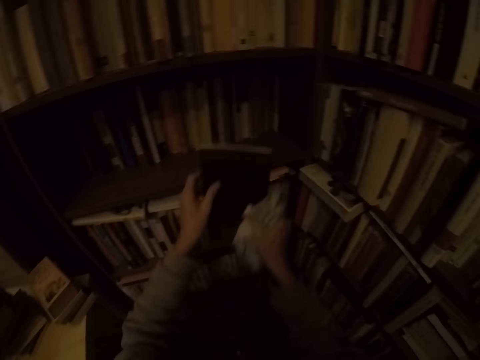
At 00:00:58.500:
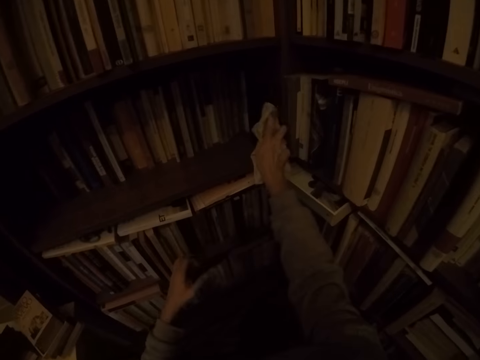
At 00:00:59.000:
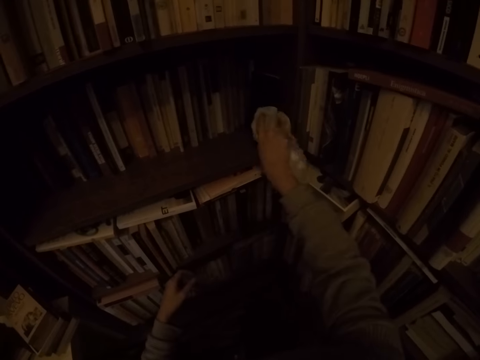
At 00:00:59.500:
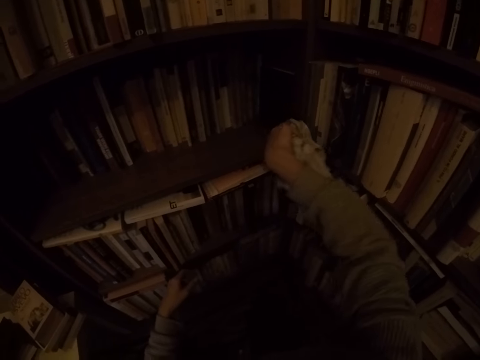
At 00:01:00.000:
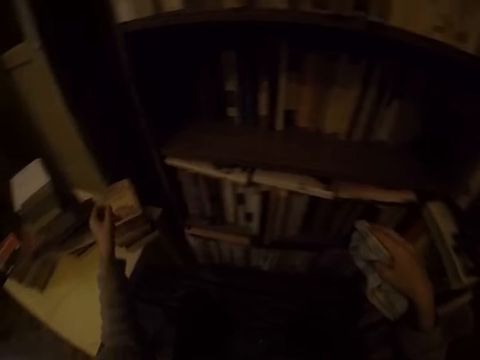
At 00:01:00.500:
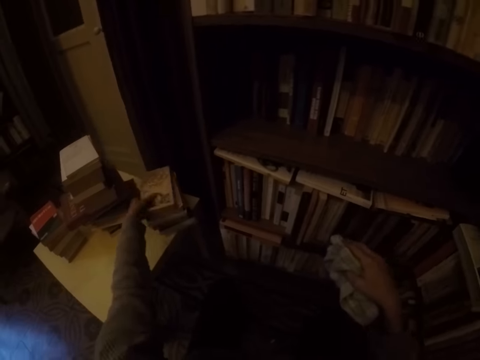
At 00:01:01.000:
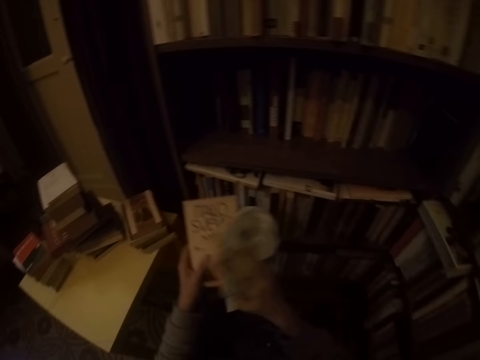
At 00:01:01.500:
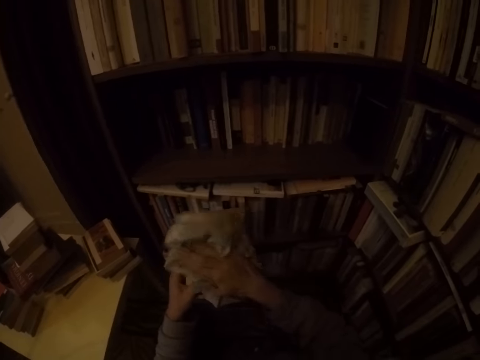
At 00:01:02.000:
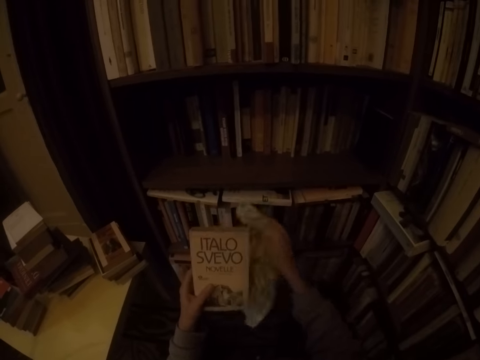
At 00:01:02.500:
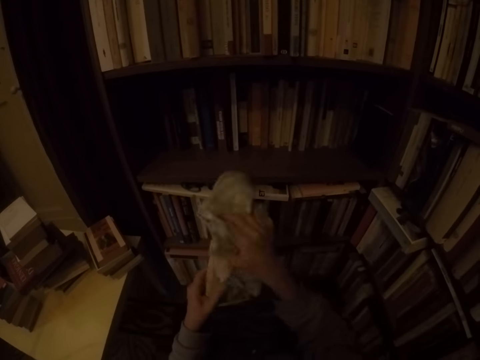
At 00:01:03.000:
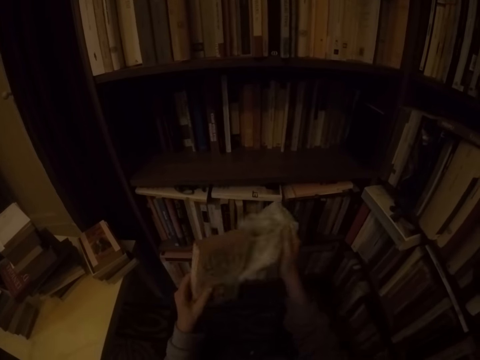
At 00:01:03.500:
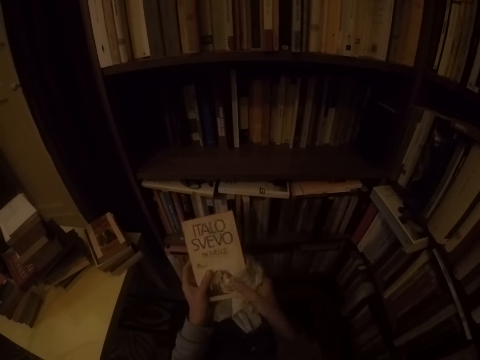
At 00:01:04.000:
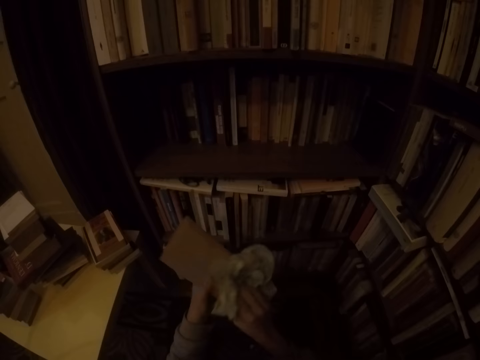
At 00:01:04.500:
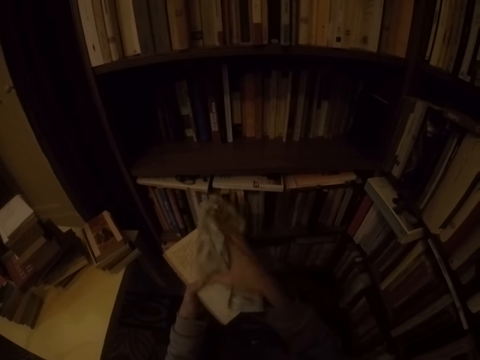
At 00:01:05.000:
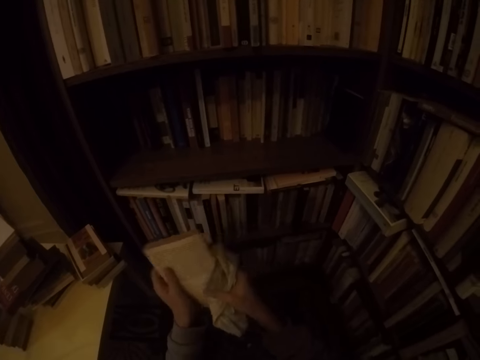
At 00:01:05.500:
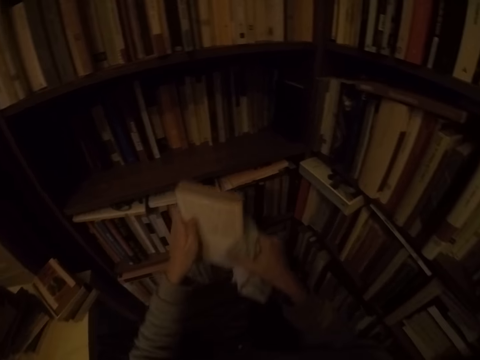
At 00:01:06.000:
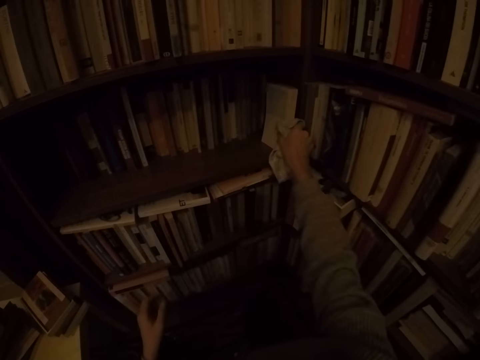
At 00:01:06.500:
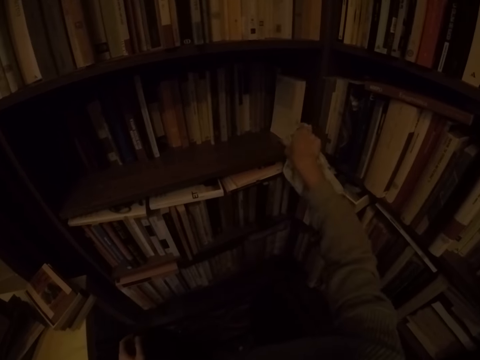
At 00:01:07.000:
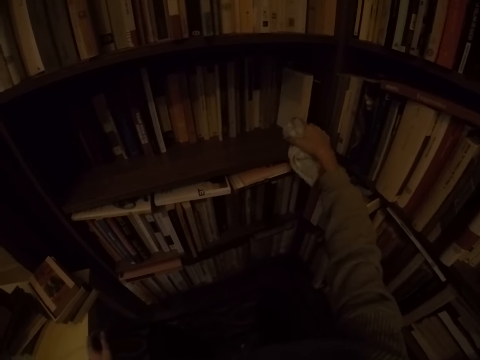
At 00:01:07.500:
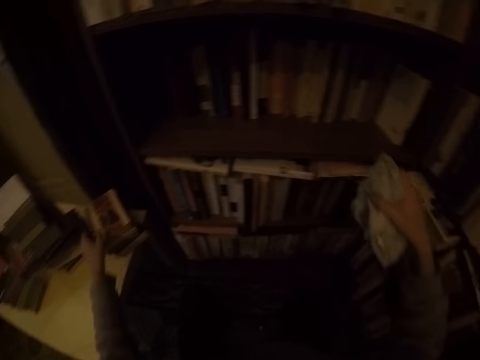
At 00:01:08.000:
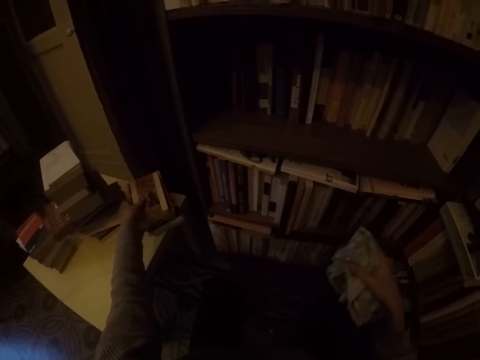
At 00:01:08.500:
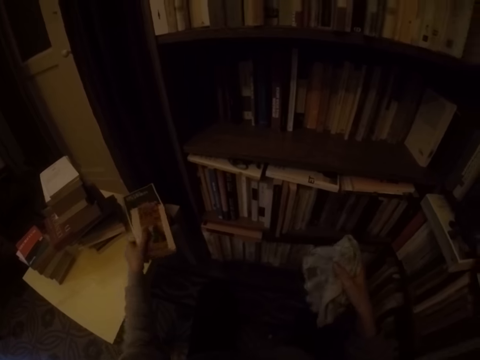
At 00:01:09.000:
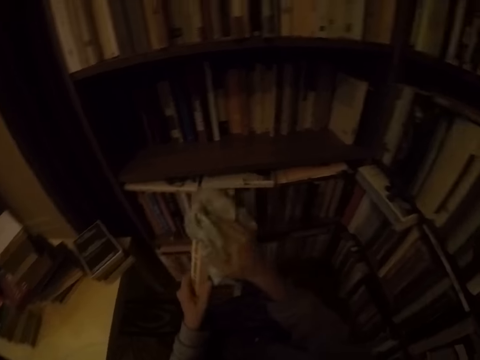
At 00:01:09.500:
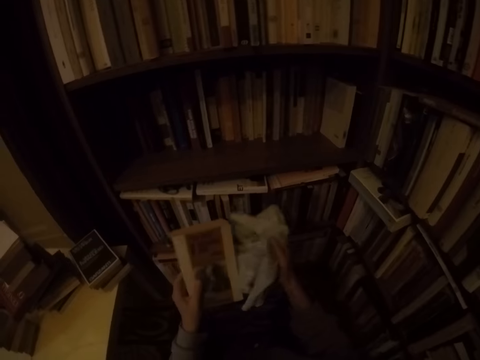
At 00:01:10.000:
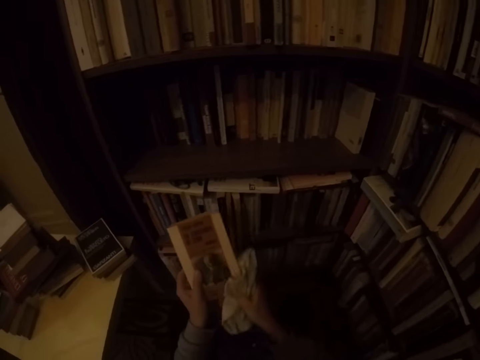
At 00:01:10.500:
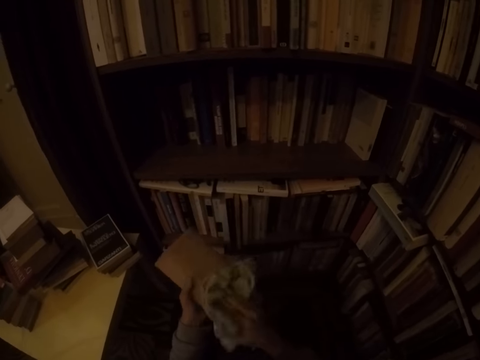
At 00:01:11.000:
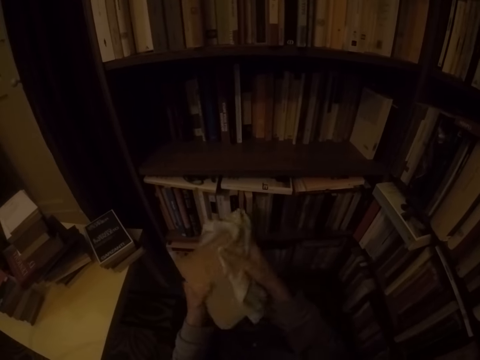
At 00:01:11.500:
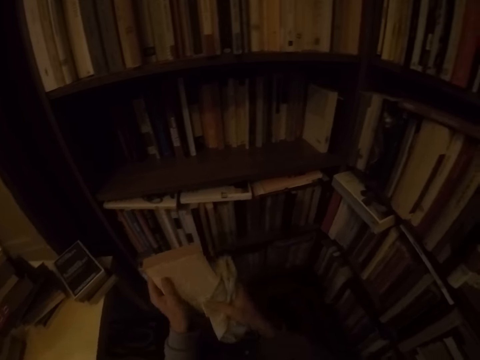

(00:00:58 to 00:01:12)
The camera wearer puts the book in the shelf with his right hand. He picks up a book from the table with his left hand. He cleans the book in his left hand with the napkin in his right hand. He puts the book in the shelf with his right hand. He picks up a book from the table with his left hand. He cleans the book in his left hand with the napkin in his right hand.

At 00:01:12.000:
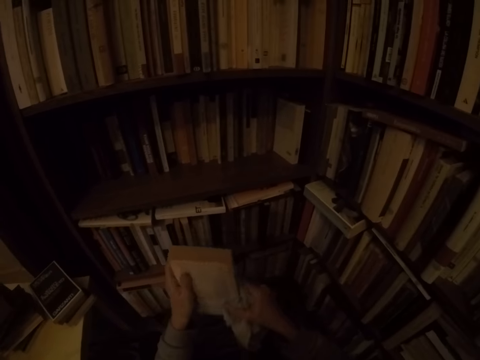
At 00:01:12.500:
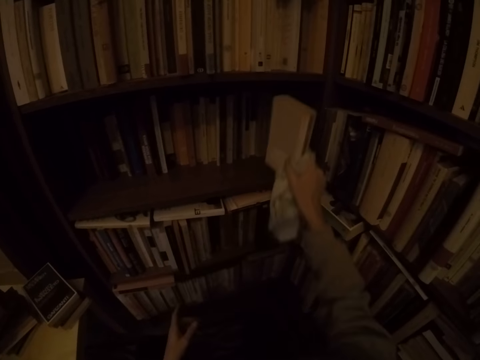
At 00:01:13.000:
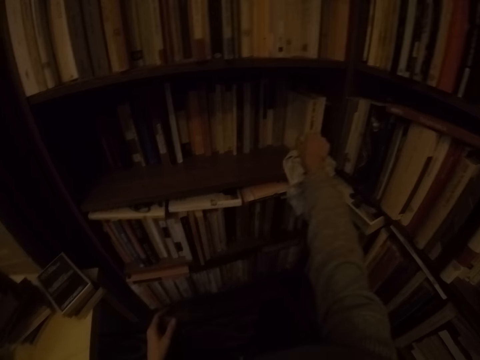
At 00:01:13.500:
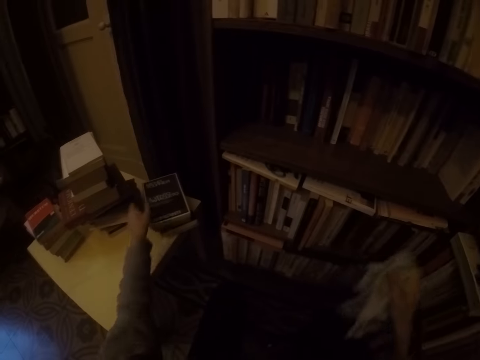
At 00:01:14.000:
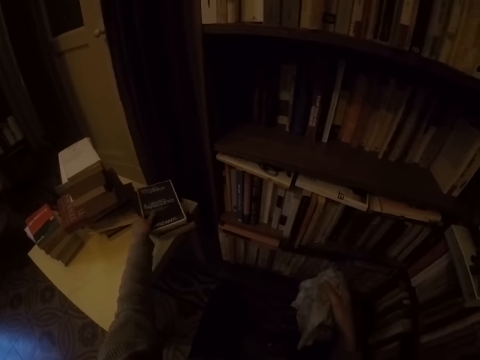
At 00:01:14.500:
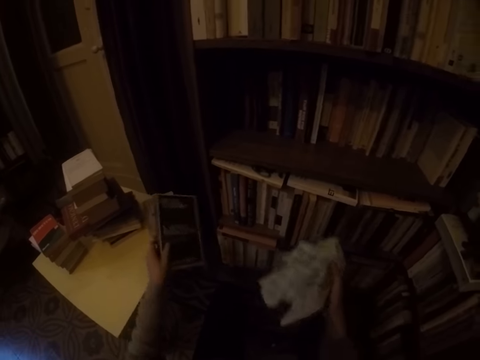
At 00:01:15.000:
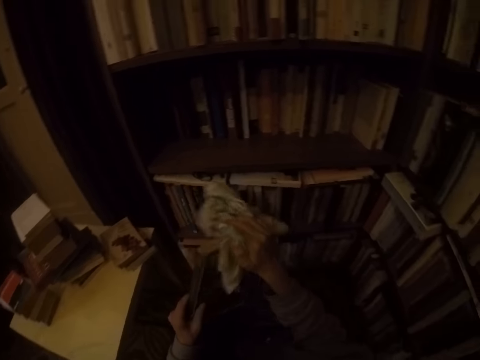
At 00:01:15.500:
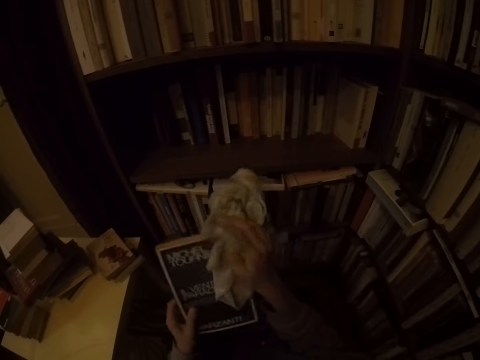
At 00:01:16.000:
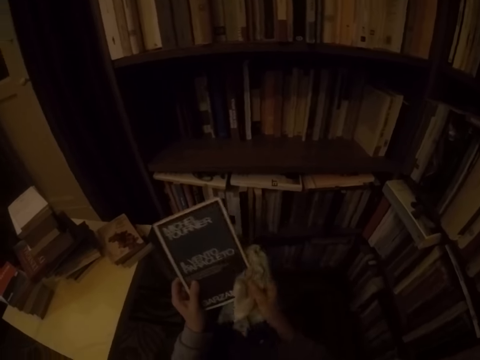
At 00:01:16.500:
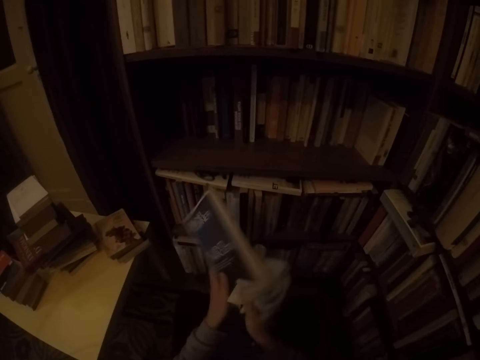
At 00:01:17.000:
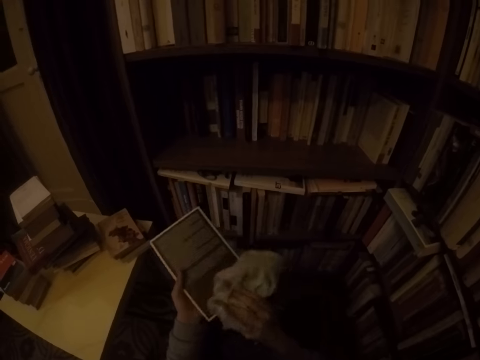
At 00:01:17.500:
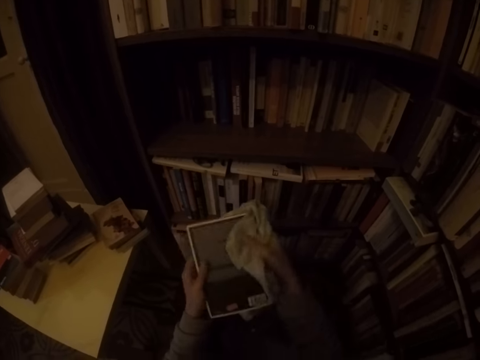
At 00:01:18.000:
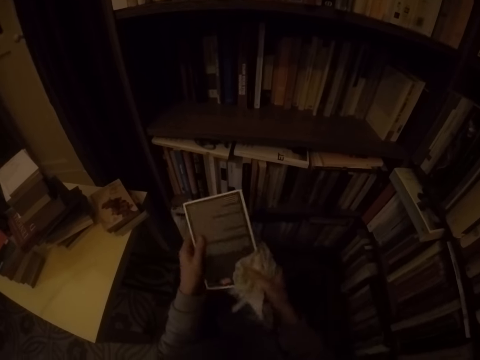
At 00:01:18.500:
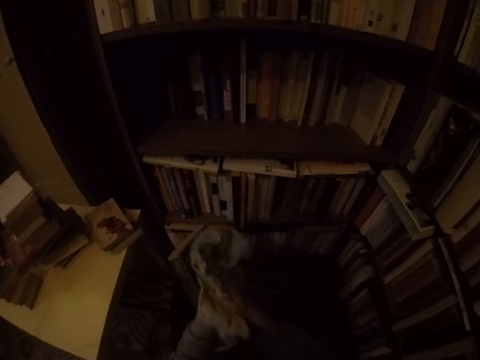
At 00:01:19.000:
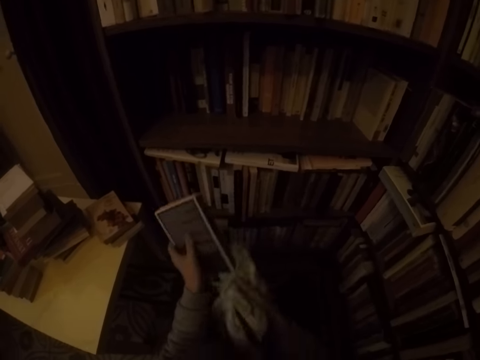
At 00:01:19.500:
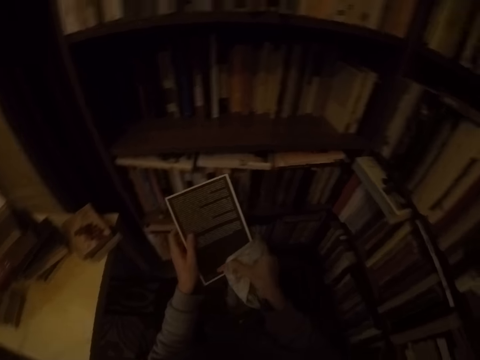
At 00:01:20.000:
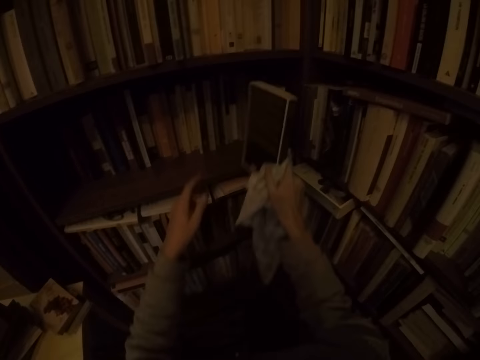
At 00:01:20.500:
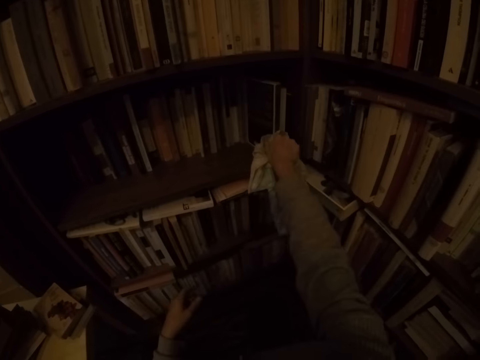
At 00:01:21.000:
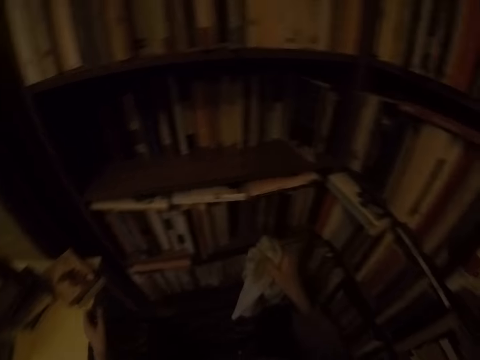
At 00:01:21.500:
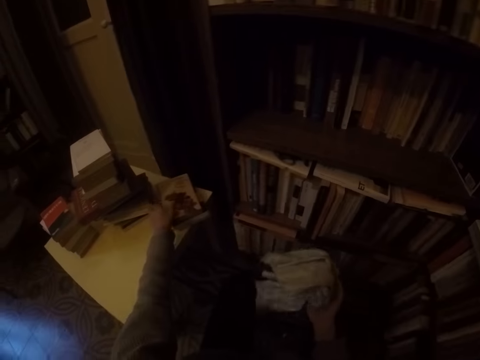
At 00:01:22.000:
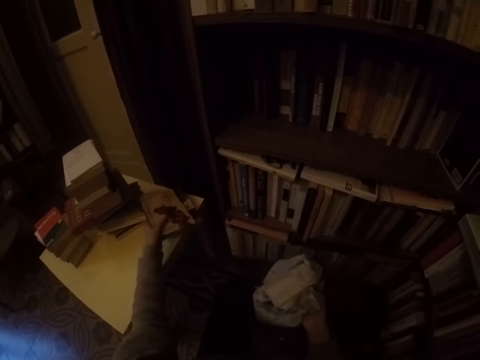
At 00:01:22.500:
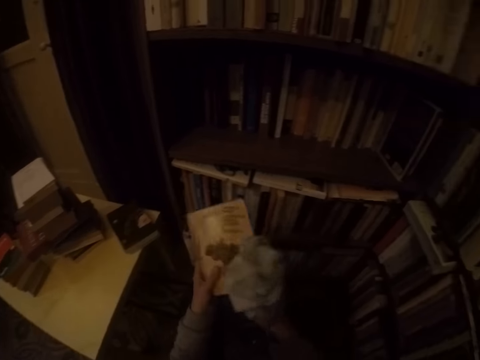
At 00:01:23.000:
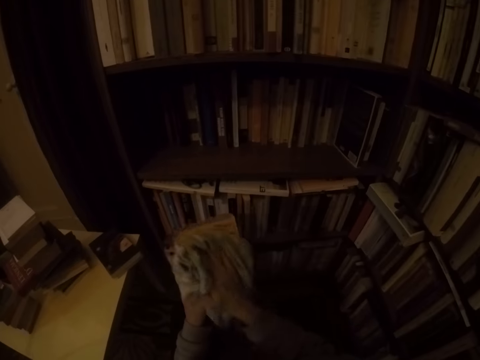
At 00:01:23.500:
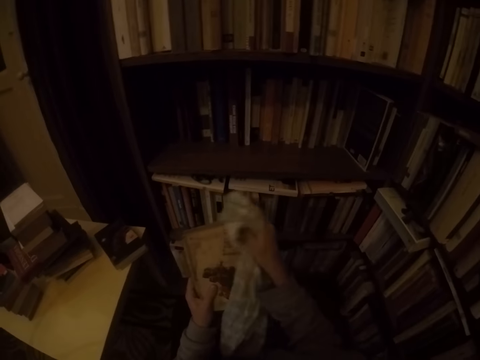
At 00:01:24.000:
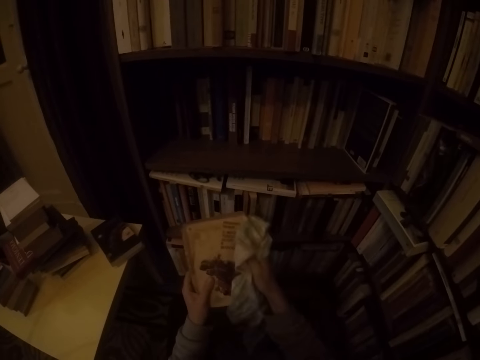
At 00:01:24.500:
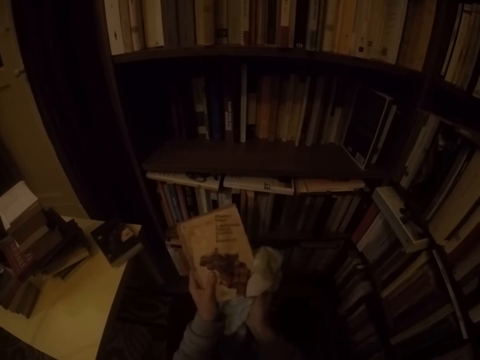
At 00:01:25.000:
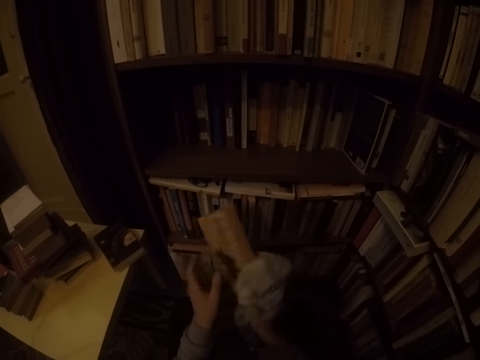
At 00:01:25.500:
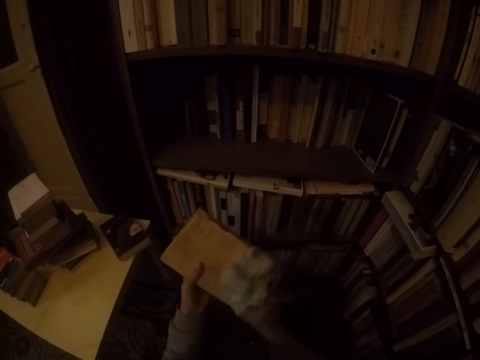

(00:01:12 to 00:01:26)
The camera wearer puts the book in the shelf with his right hand. He picks up a book from the table with his left hand. He cleans the book in his left hand with the napkin in his right hand. He puts the book in the shelf with his right hand. He picks up a book from the table with his left hand. He cleans the book in his left hand with the napkin in his right hand.
